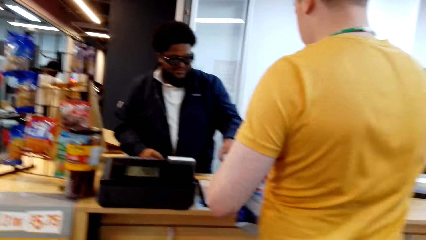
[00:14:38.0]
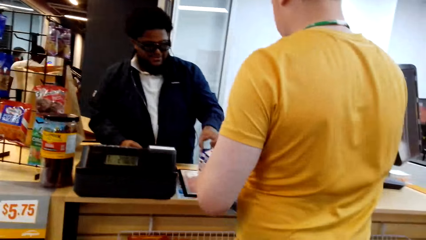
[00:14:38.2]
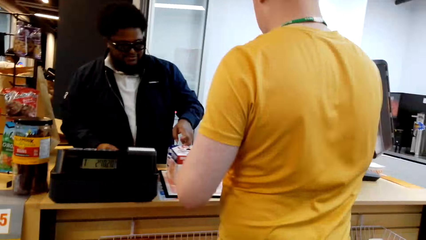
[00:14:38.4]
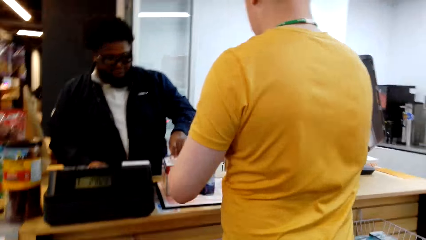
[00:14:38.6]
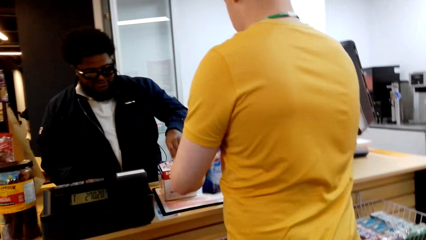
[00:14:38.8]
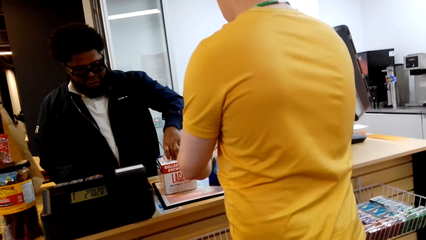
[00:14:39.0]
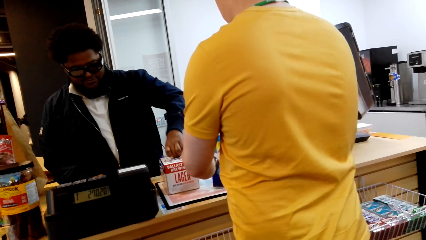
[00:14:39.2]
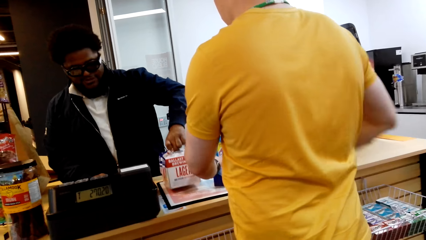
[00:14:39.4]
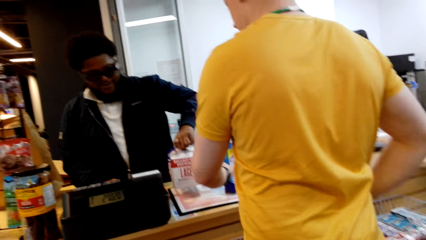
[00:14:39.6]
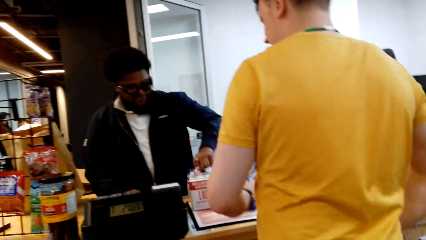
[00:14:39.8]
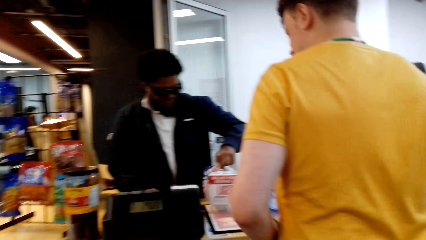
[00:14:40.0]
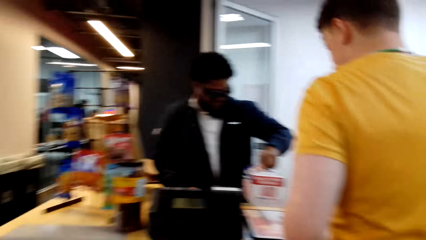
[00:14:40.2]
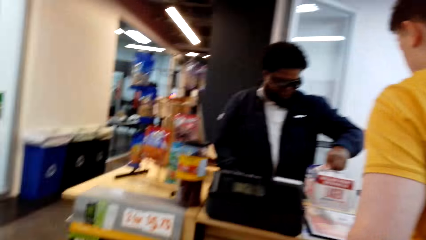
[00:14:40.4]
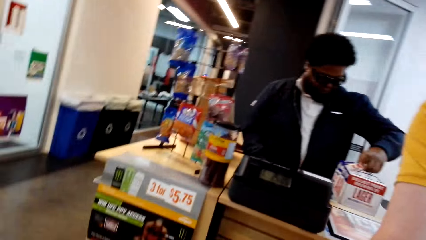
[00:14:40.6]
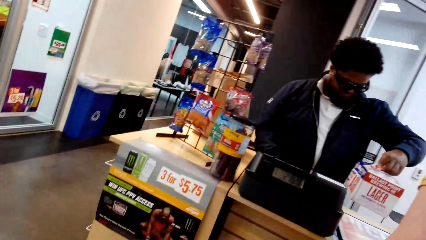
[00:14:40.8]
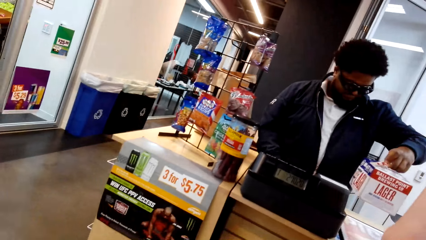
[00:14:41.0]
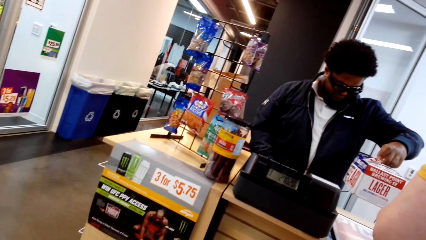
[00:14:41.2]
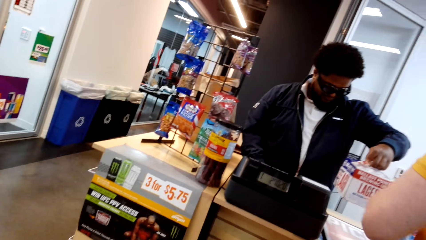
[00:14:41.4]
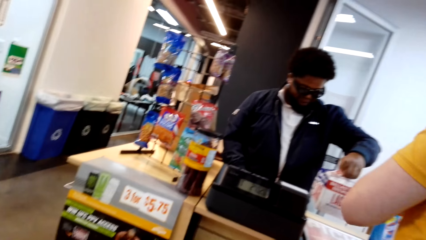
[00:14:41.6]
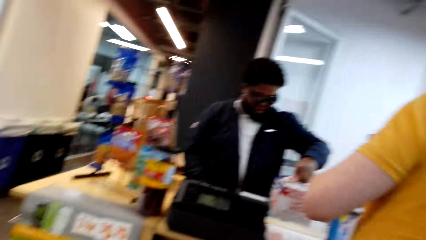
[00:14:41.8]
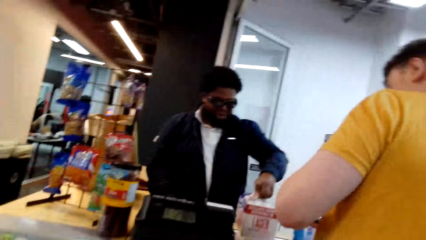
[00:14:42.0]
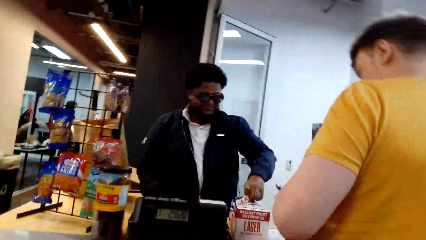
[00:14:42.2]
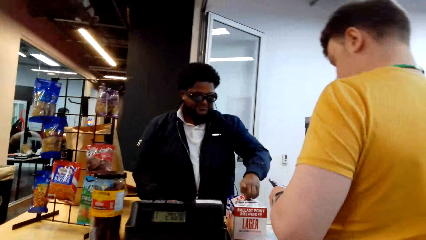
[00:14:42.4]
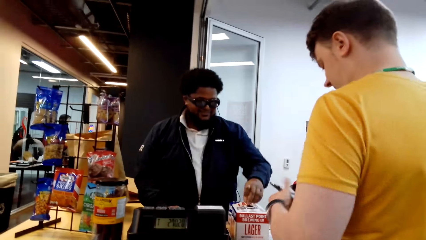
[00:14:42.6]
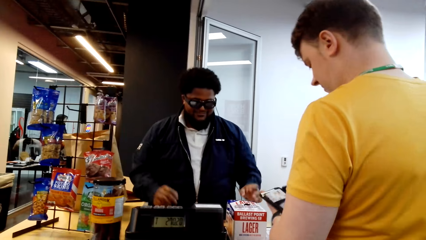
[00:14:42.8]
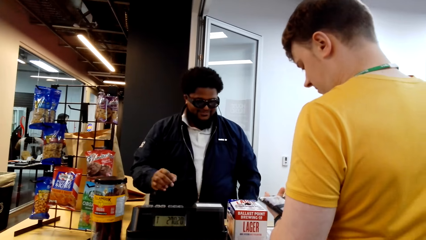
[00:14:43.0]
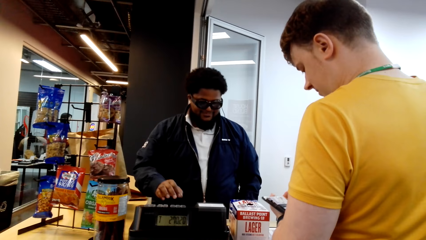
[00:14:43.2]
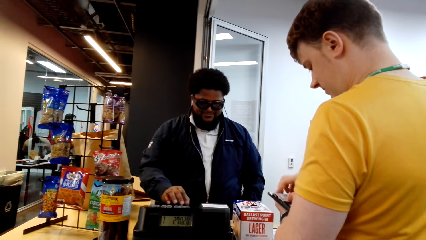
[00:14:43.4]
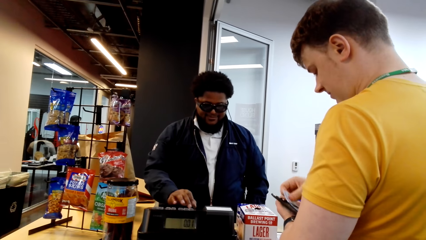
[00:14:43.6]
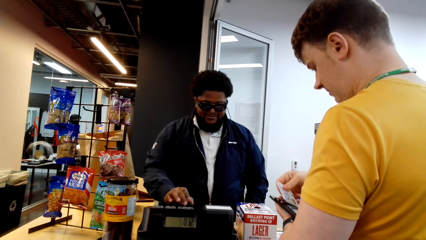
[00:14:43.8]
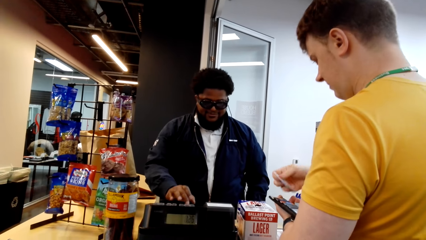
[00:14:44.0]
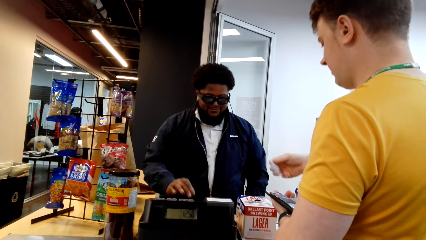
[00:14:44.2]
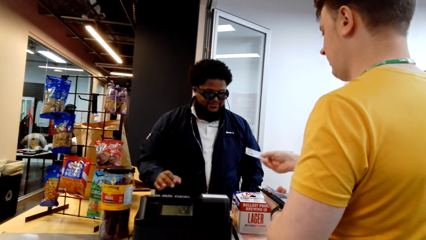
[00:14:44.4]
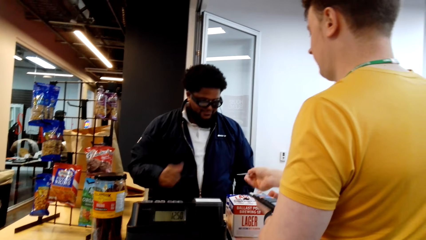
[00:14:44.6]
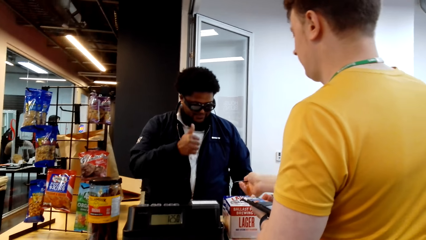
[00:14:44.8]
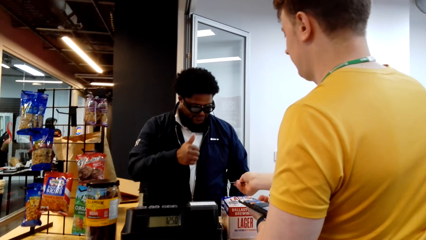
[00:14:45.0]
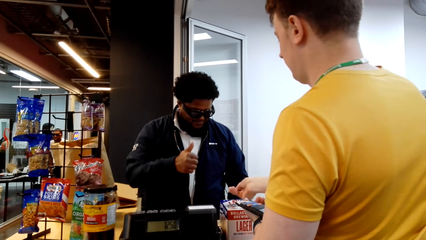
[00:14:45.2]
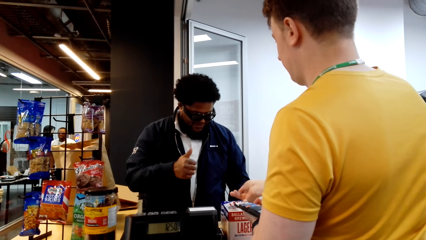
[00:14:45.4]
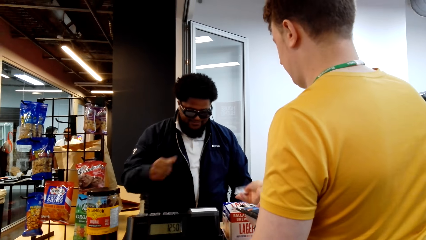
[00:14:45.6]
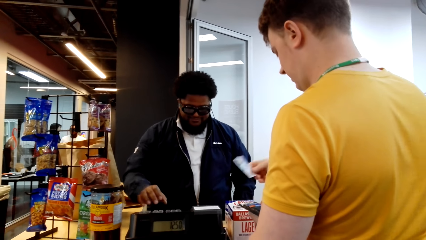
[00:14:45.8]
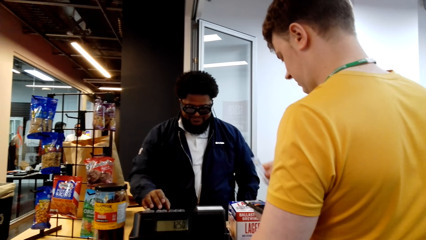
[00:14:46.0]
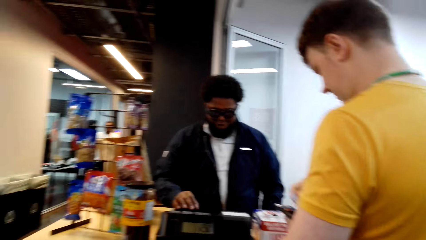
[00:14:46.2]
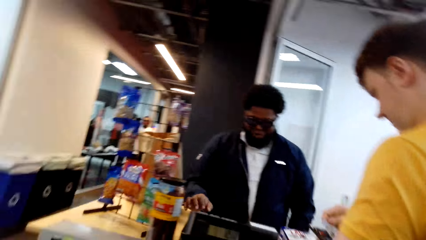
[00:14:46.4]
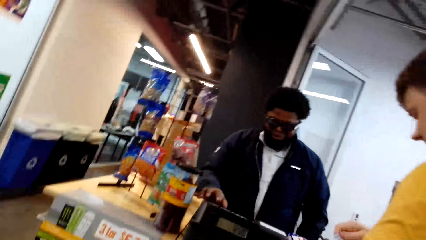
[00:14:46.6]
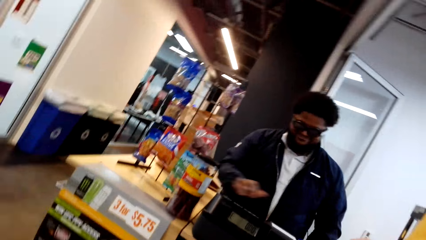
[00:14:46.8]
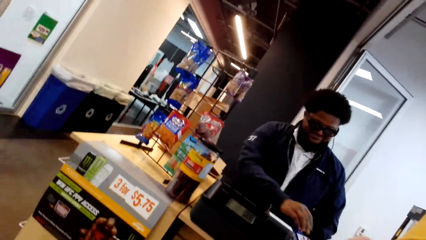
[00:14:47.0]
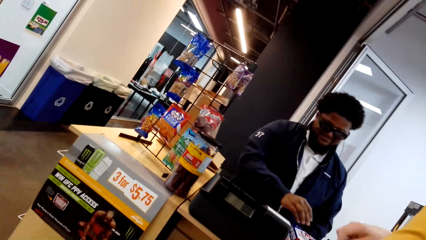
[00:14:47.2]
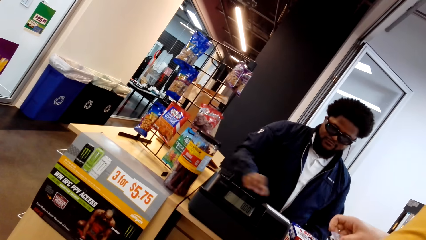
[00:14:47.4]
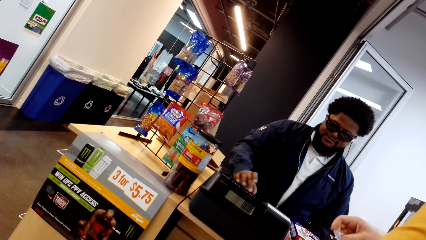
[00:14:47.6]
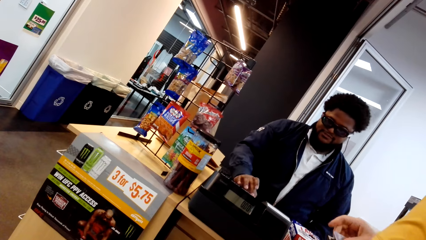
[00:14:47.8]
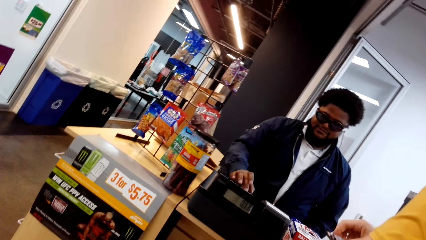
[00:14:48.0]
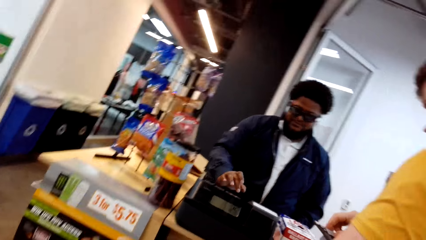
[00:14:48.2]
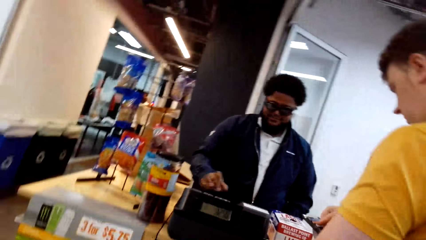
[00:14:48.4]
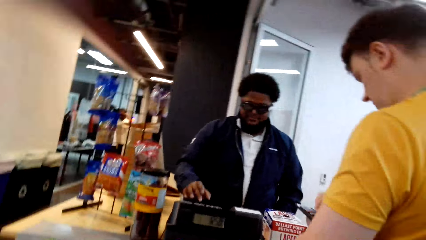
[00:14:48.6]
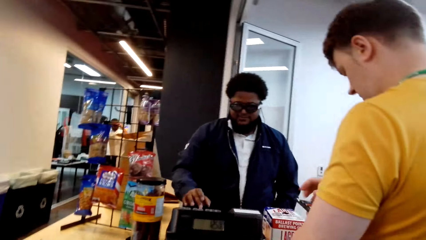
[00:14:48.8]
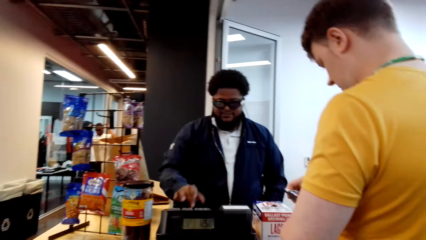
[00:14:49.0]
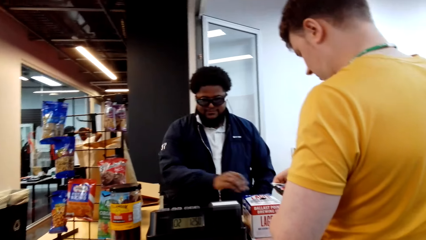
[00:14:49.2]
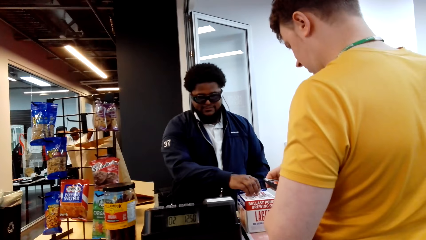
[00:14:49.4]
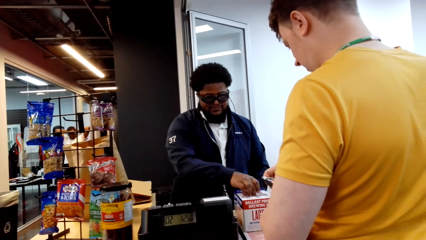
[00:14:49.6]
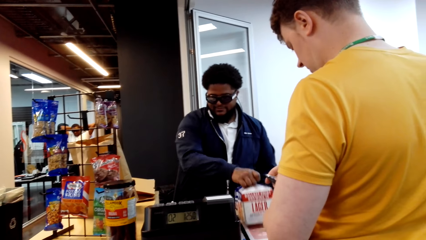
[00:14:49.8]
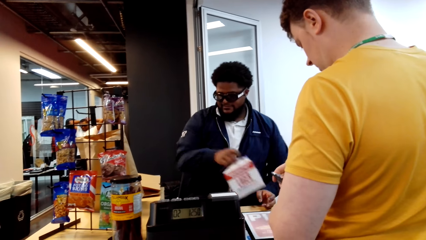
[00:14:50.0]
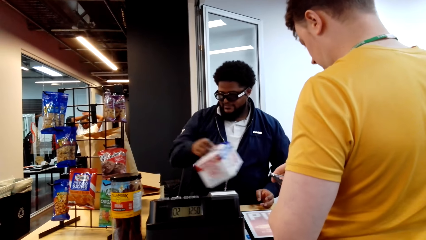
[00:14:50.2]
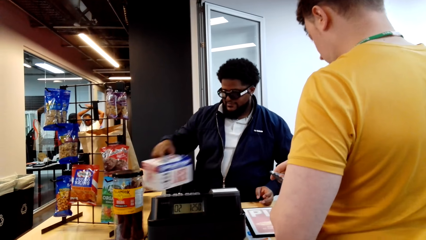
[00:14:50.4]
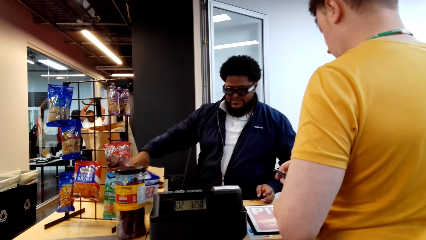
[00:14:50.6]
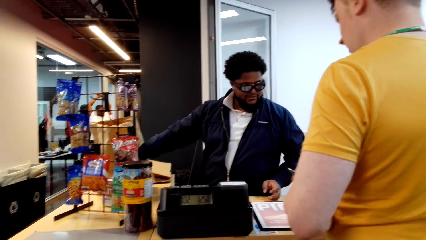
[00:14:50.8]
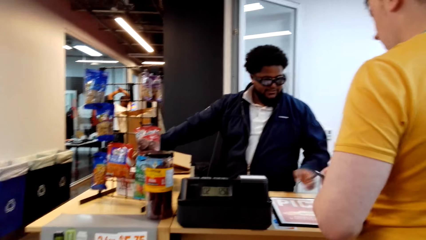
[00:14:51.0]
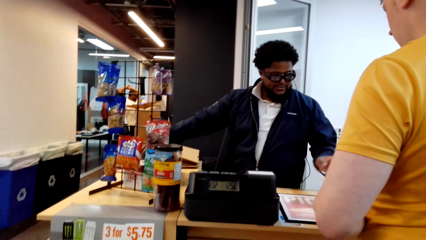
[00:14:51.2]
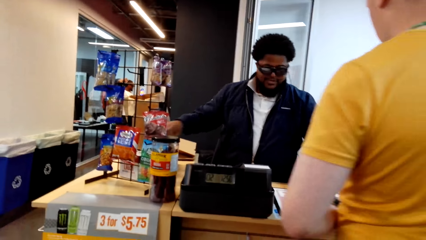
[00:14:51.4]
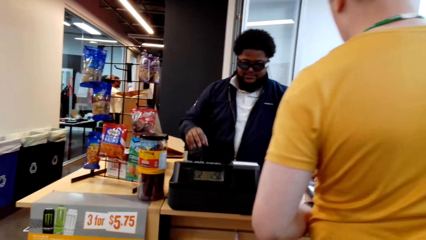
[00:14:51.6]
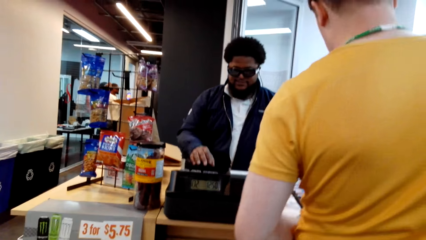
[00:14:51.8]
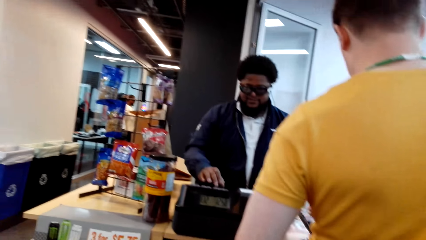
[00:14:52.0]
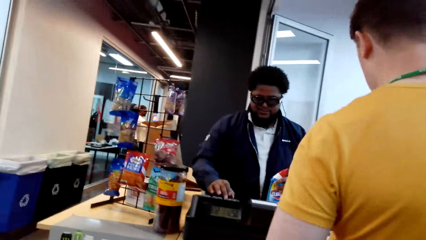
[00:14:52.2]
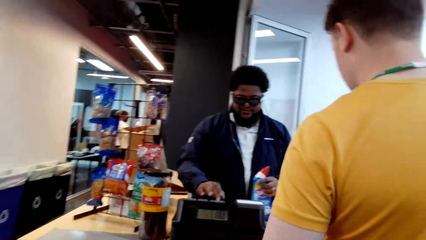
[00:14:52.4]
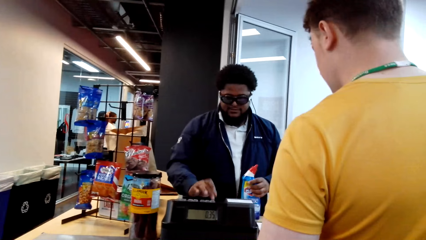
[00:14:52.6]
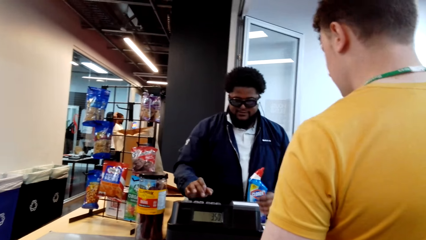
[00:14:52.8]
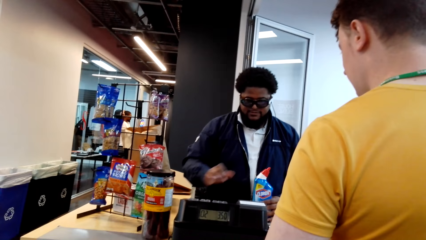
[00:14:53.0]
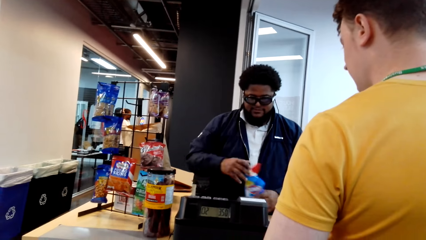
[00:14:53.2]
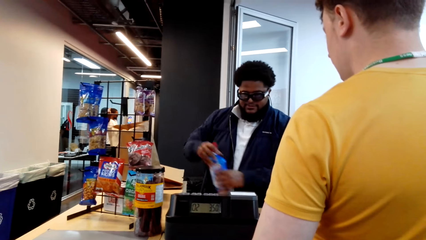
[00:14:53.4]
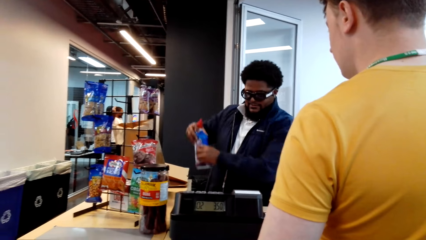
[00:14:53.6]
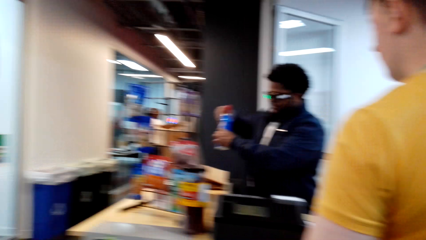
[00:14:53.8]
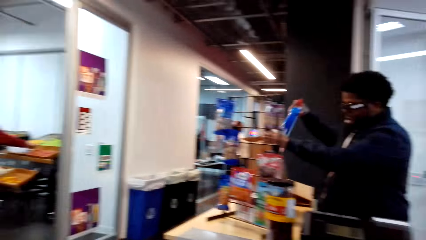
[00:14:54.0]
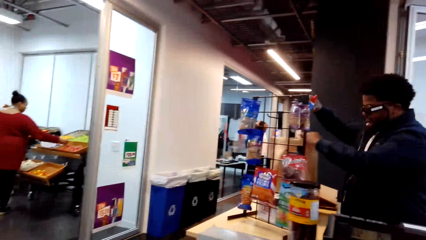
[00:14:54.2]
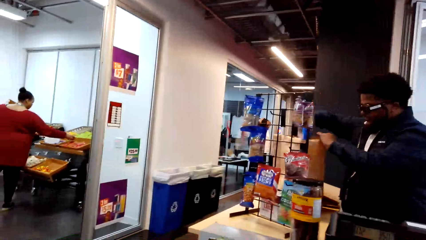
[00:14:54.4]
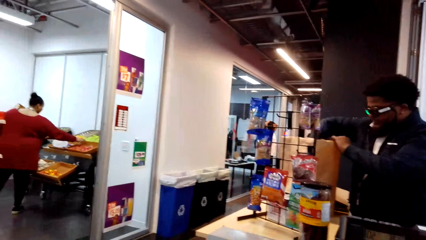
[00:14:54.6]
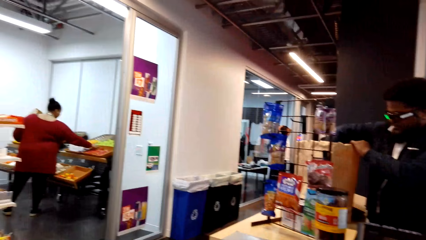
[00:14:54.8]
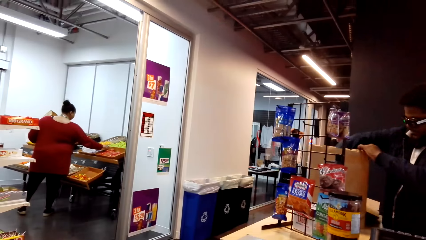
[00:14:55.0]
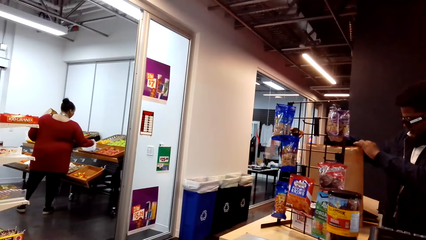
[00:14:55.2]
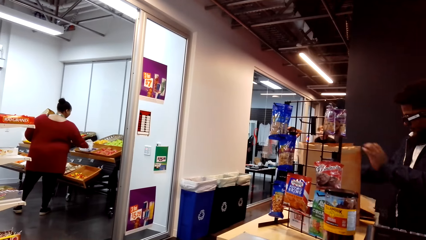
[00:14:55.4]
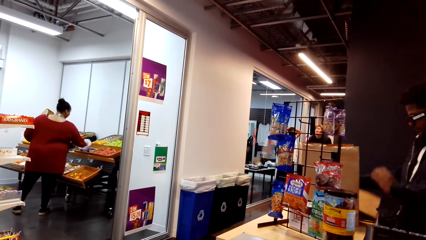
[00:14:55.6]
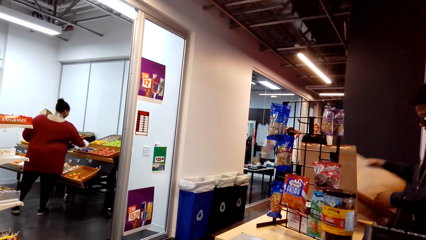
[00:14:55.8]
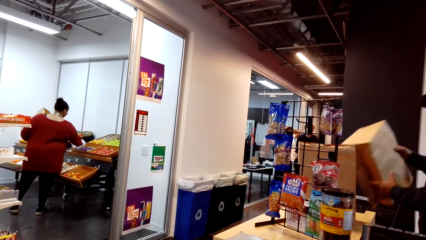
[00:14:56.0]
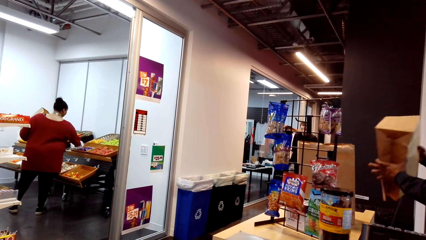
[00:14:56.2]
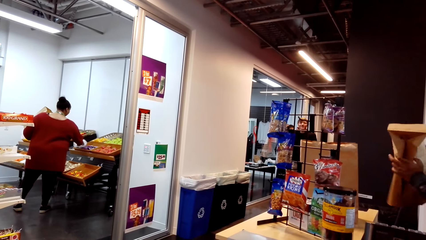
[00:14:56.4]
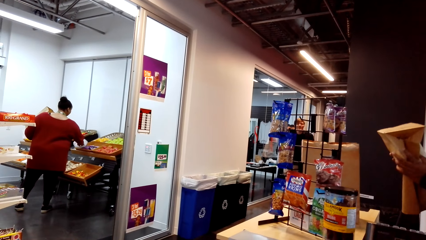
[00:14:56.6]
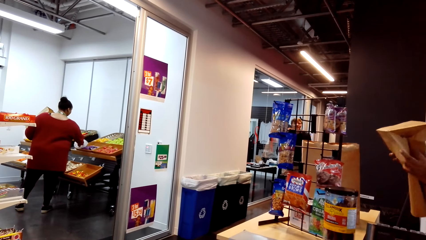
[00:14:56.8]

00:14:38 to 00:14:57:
A man places goods on the counter. Another man picks up goods, dials on something and thumbs up. The first man shows a card and returns the card. The other man dials on something. The first man dials his phone. The other man passes on a carton, holds on cleaning detergent and puts the detergent in a bag.
